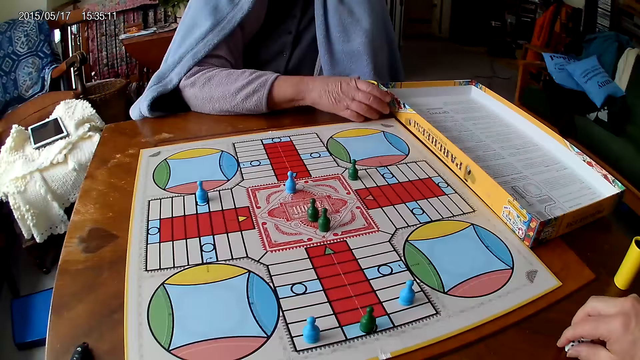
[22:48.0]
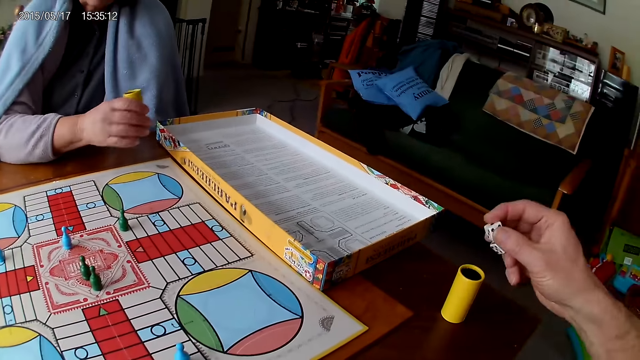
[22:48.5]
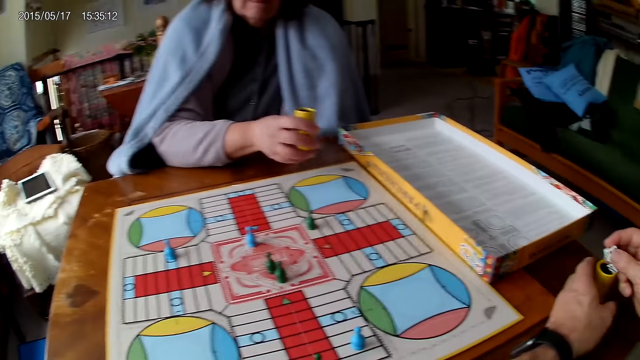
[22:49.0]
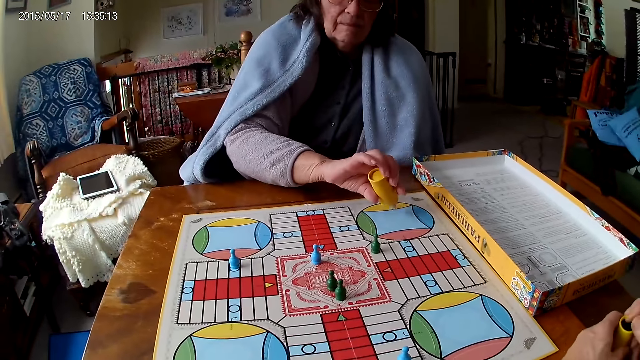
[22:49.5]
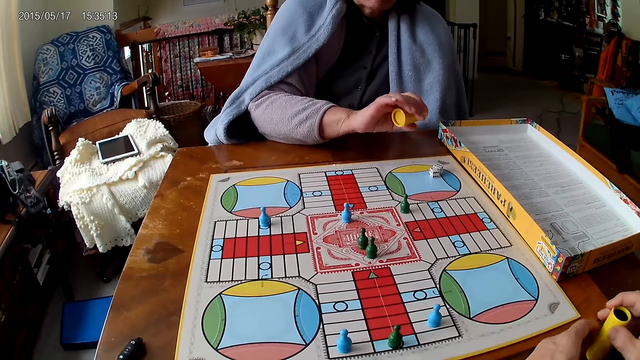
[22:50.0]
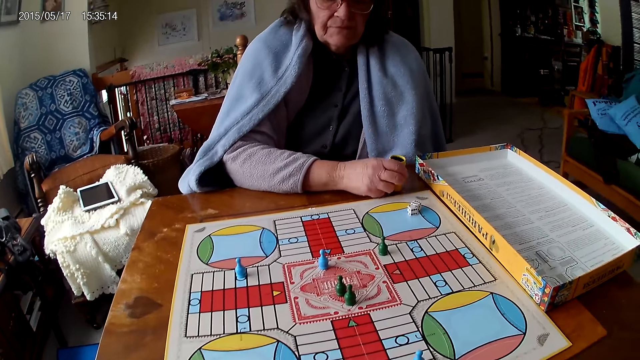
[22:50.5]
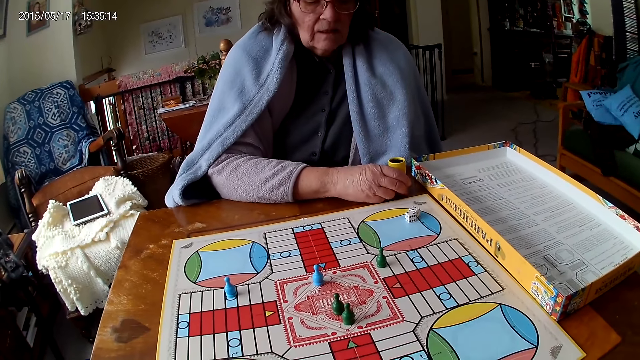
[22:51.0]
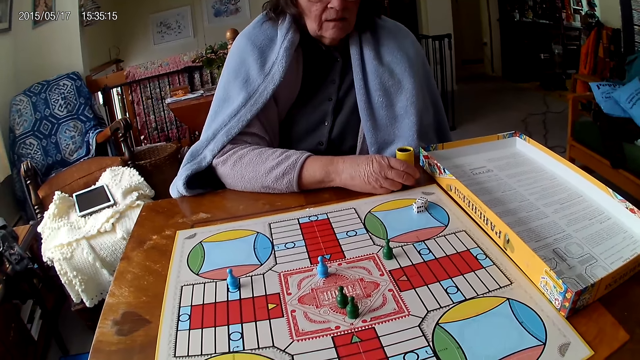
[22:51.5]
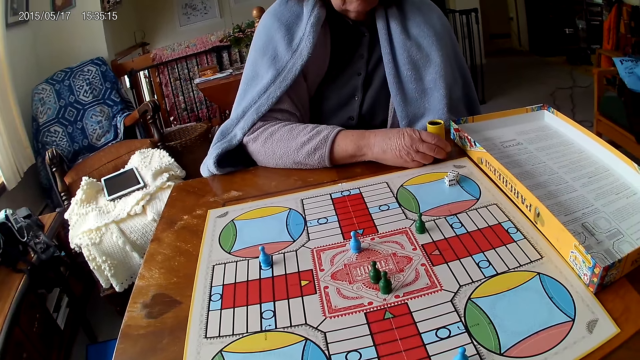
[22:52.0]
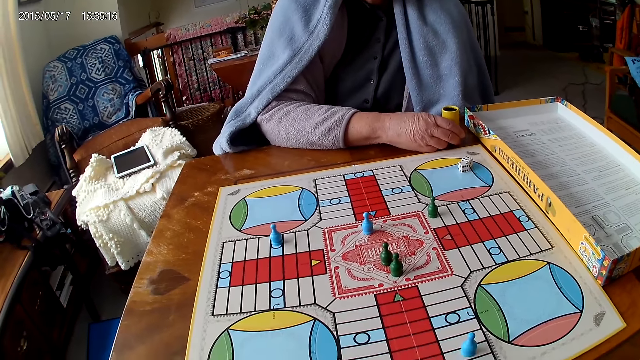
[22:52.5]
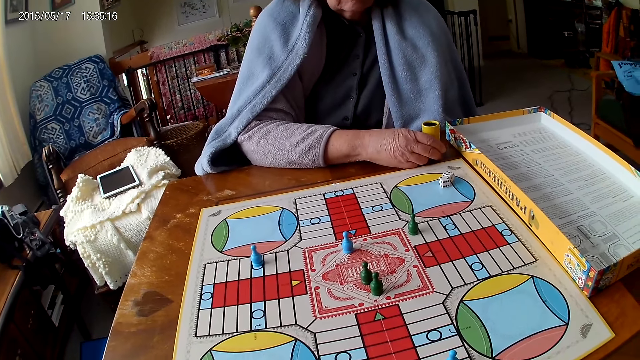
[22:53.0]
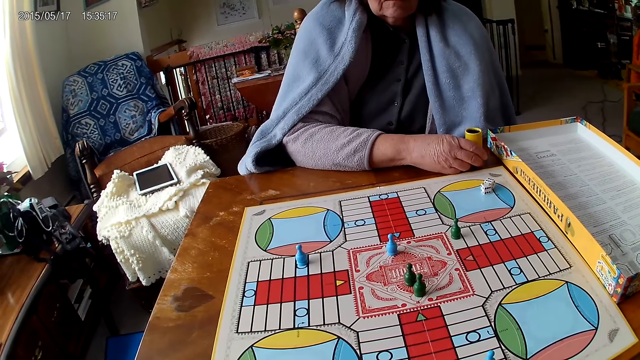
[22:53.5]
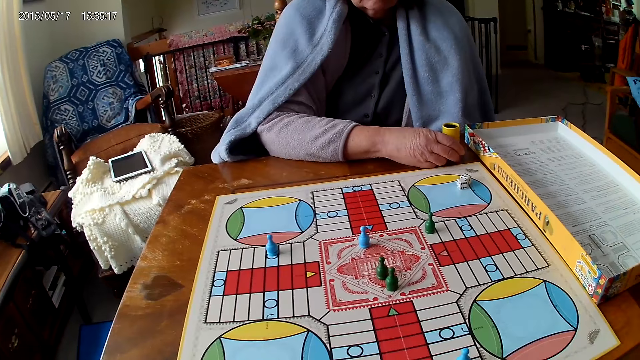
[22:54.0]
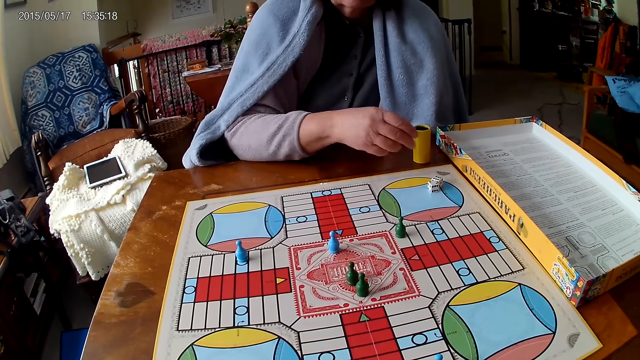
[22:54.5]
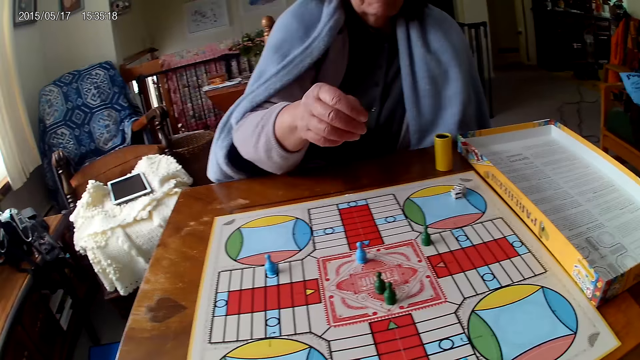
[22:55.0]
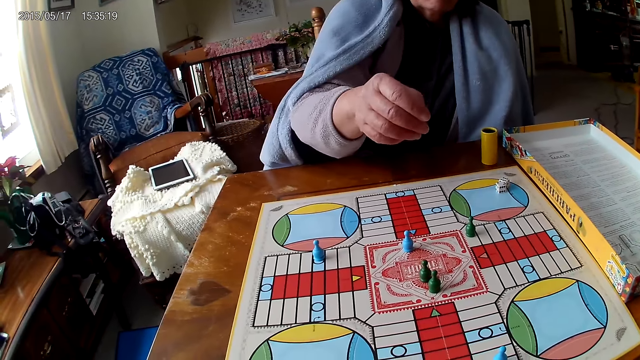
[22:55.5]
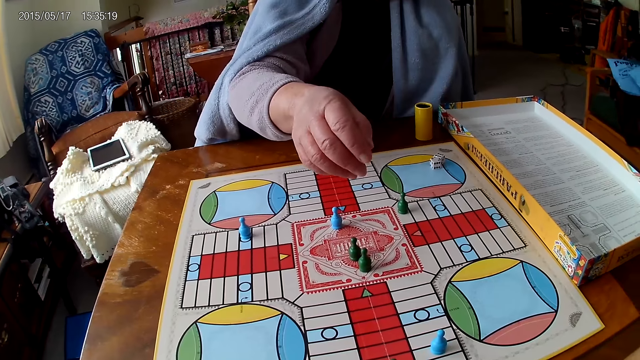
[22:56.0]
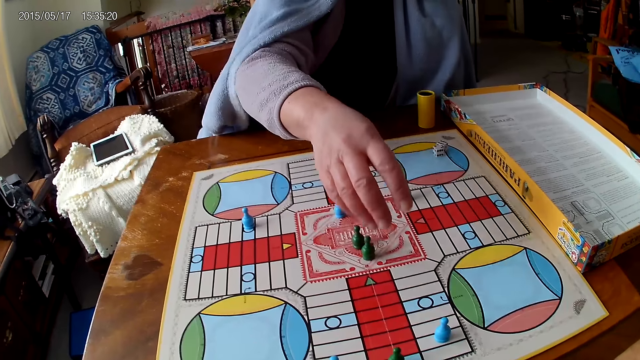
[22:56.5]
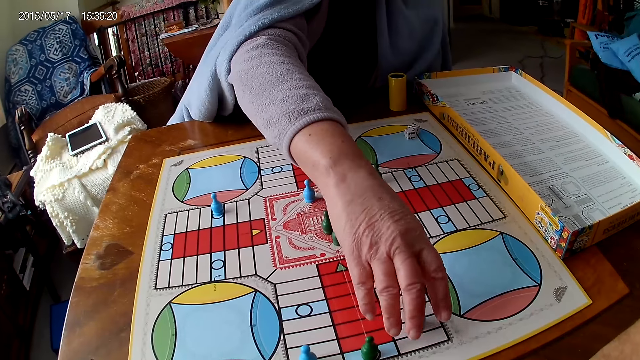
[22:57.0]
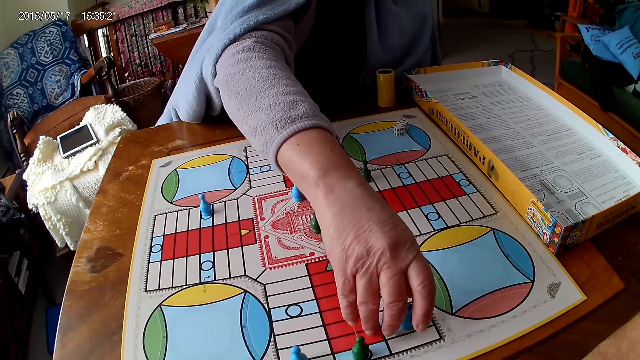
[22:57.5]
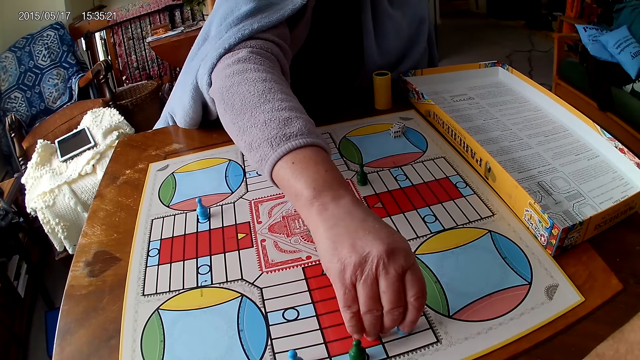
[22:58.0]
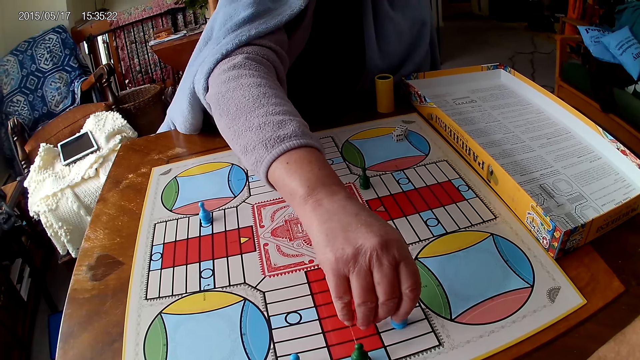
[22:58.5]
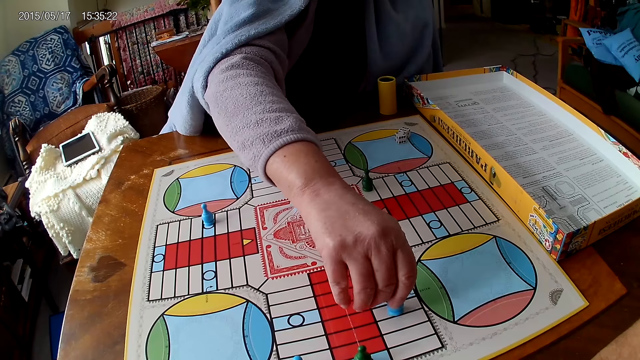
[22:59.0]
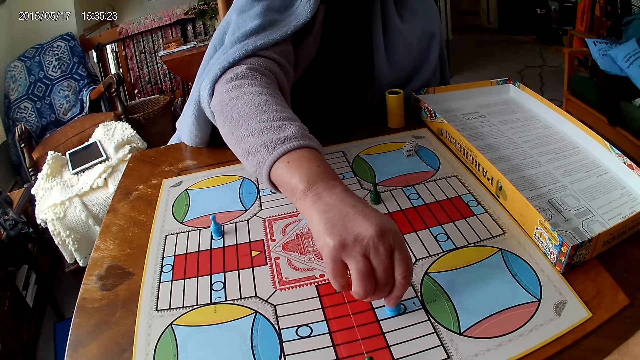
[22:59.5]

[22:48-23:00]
The camera wearer picks his dice from the Ludo board with his right hand. A woman shakes her container with her right hand. The camera wearer grabs a container from the table with his left hand. He drops his dice into the container. He stares at the table. The woman drops the dice in her container on the Ludo board. The camera wearer passes his container from his left hand to his right hand. The woman places the dice on the table and drops her container on the Ludo board. She plays Ludo and moves a piece on the Ludo board with her right hand.

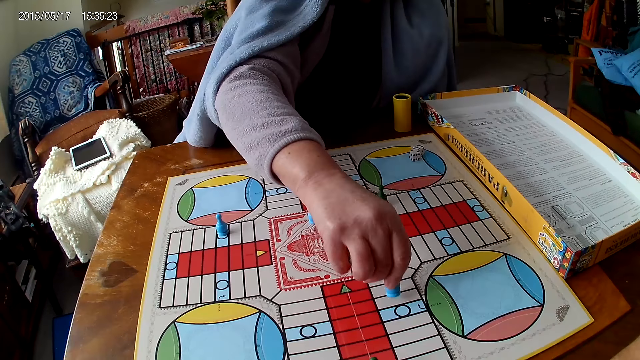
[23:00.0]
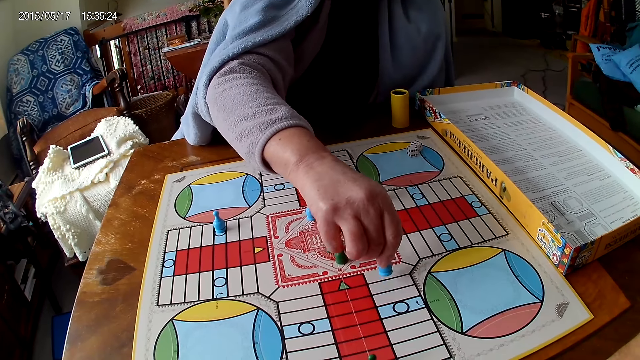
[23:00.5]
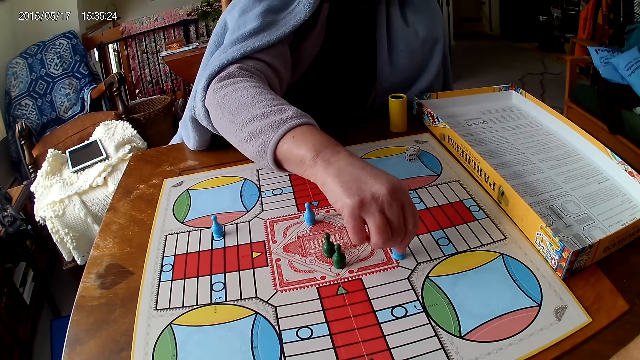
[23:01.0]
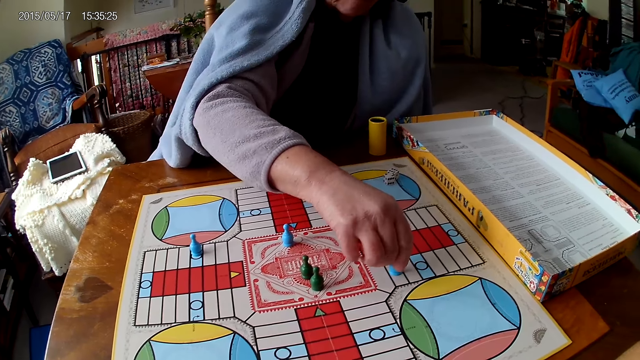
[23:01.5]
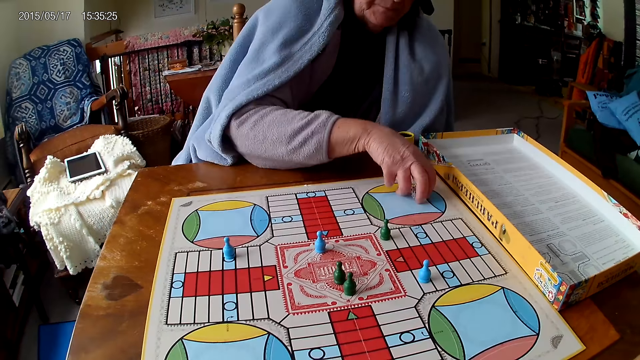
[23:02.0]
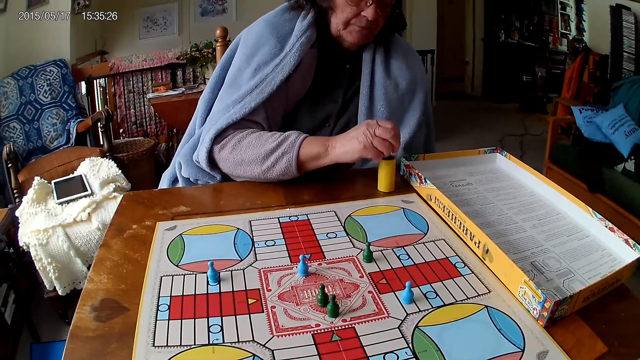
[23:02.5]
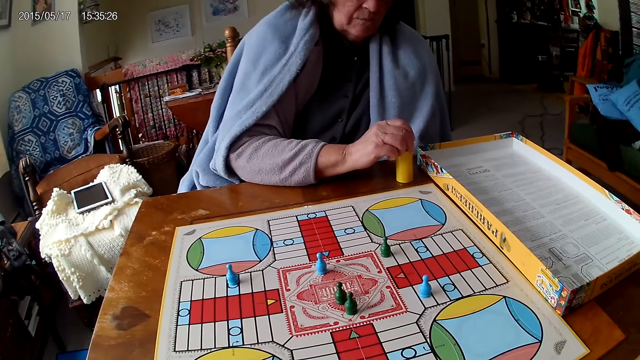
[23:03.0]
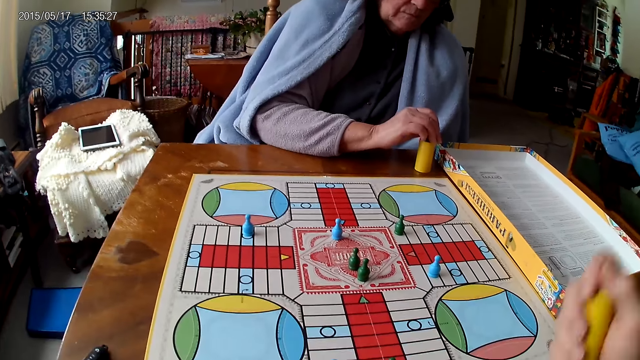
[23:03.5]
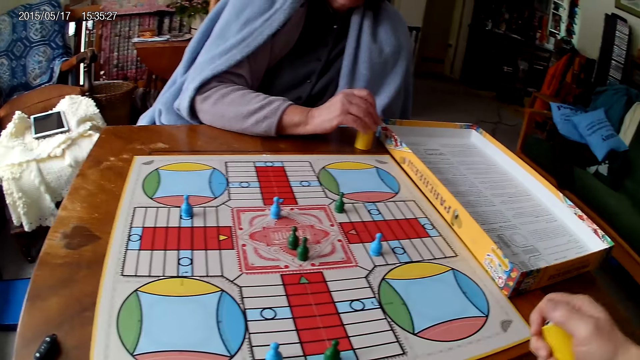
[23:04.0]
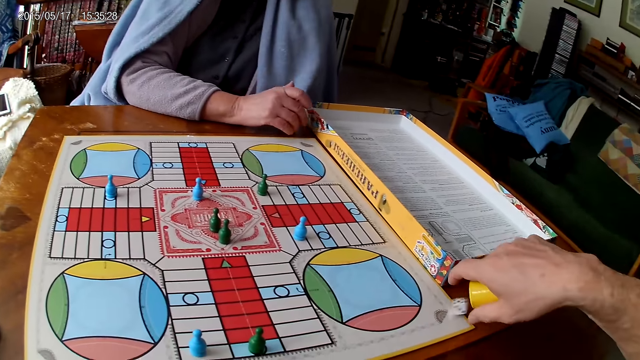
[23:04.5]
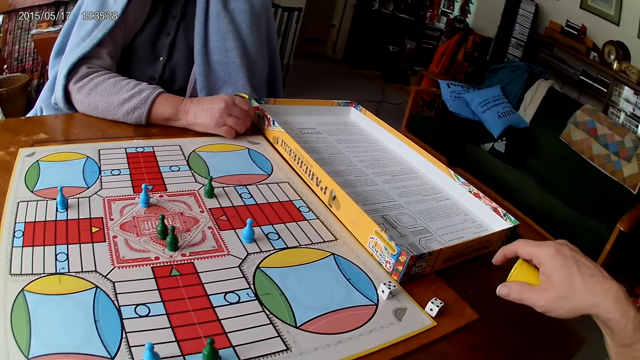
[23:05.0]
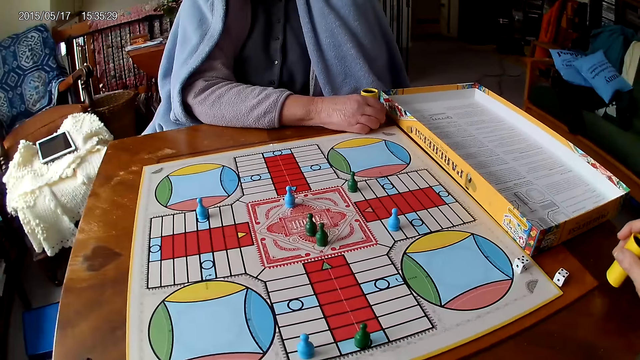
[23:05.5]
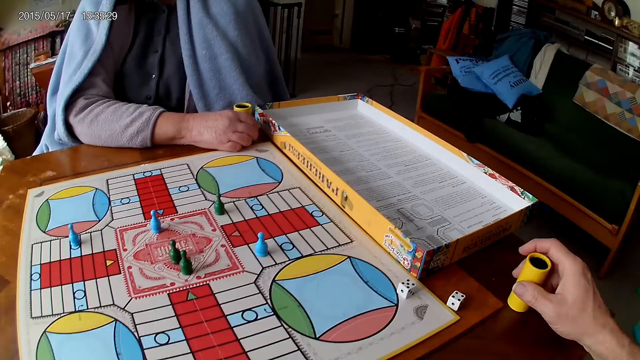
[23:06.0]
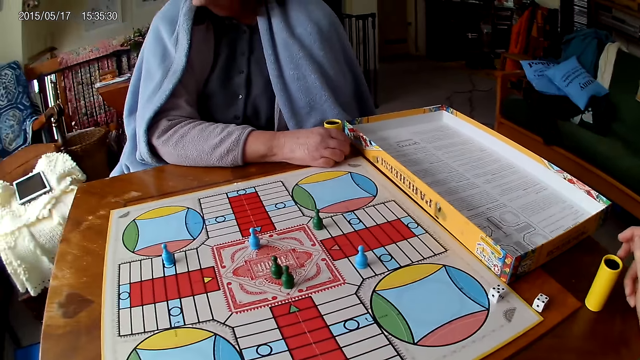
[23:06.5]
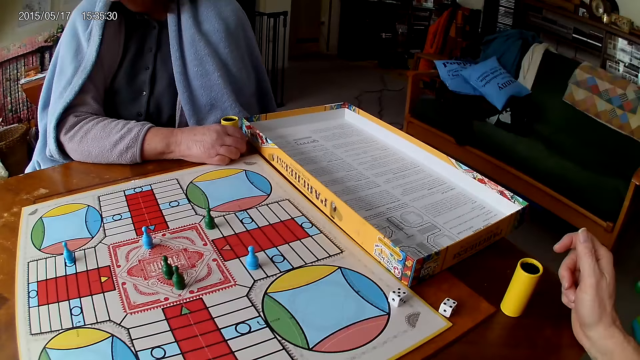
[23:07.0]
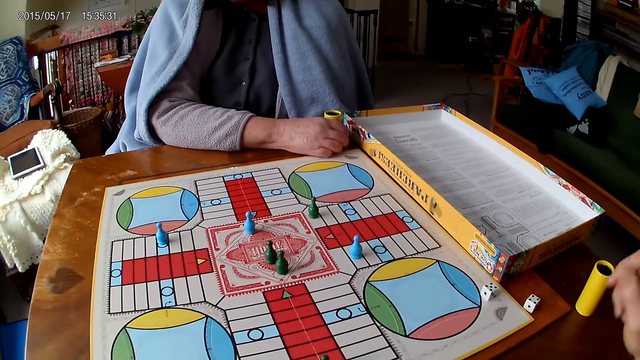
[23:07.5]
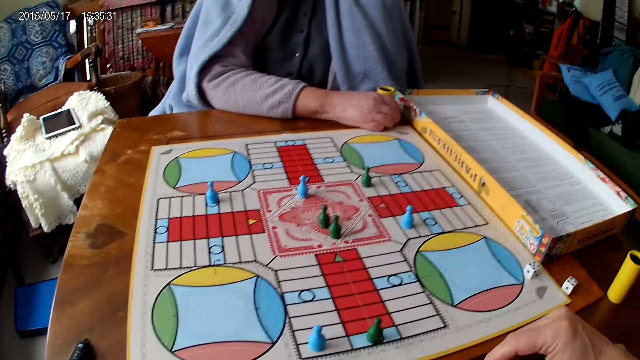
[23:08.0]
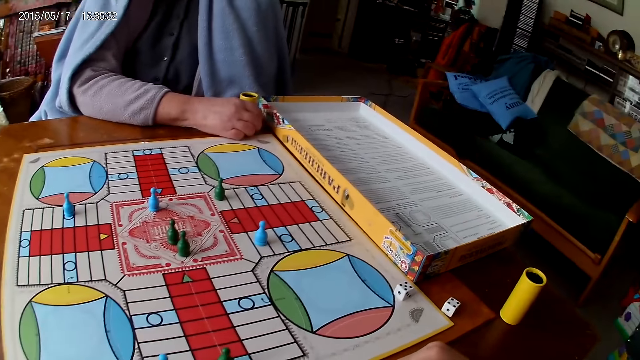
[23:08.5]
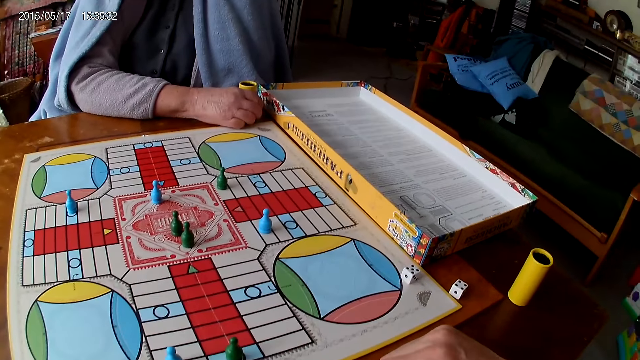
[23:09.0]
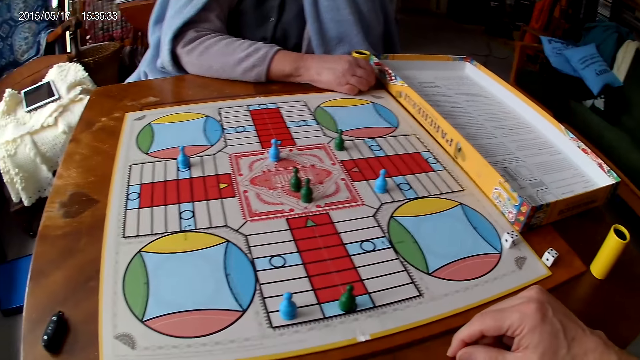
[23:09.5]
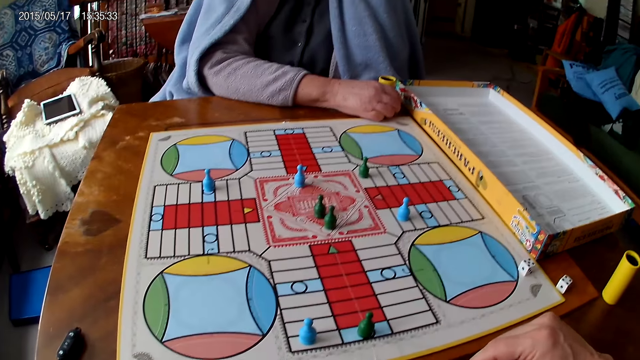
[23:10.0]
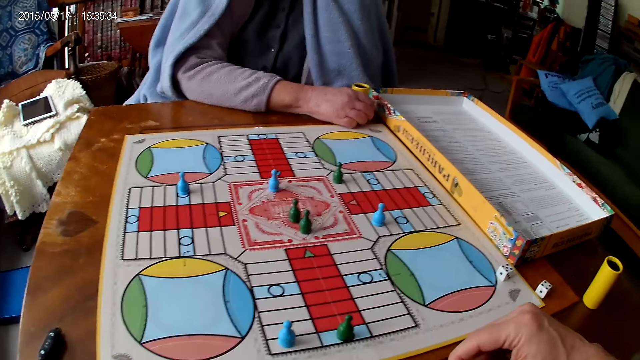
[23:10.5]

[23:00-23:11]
A woman picks her dice from the Ludo board with her right hand. She drops the dice into her container. The camera wearer shakes his container with his right hand. He drops the dice in his container on the table. He places the dice on the table. He drops his container on the table with his right hand. He stares at the Ludo.
